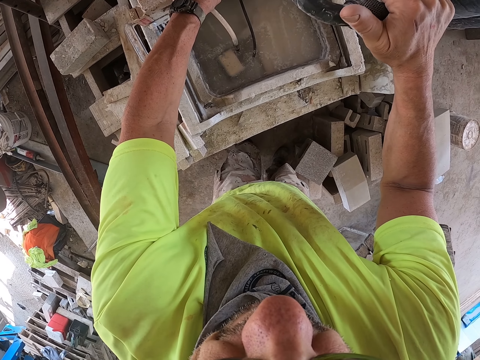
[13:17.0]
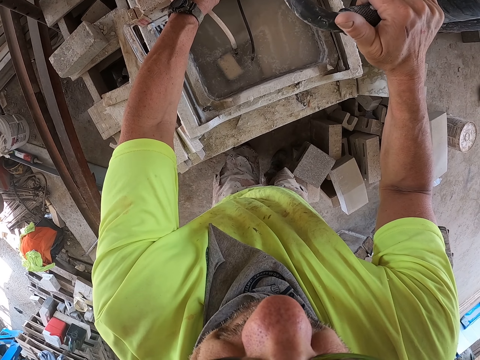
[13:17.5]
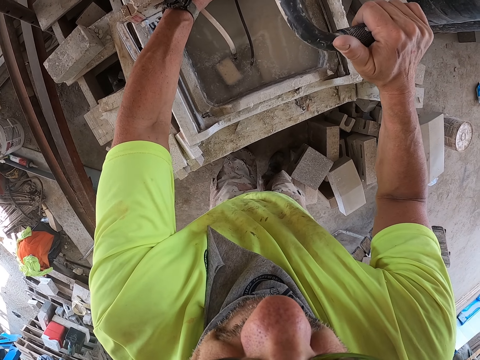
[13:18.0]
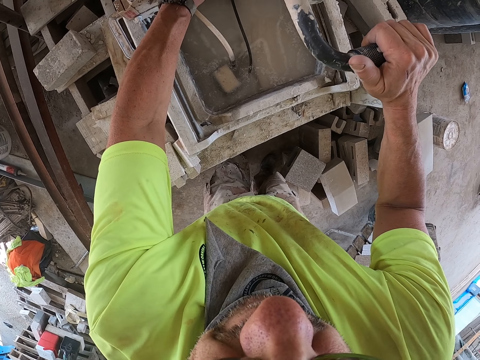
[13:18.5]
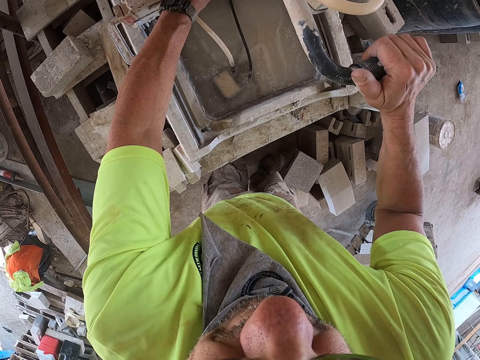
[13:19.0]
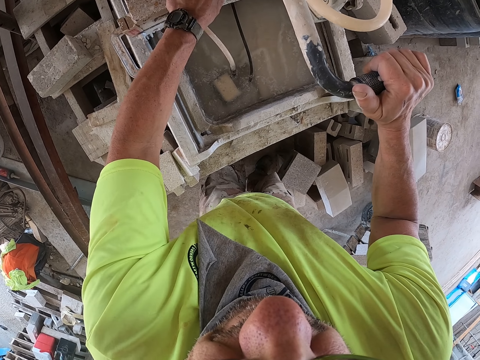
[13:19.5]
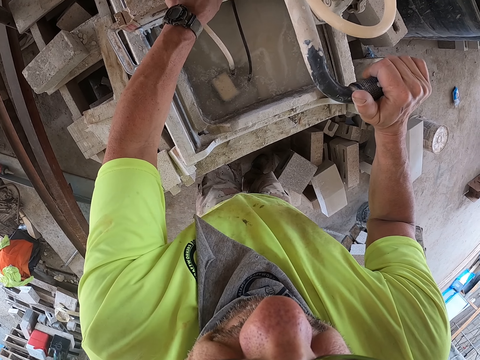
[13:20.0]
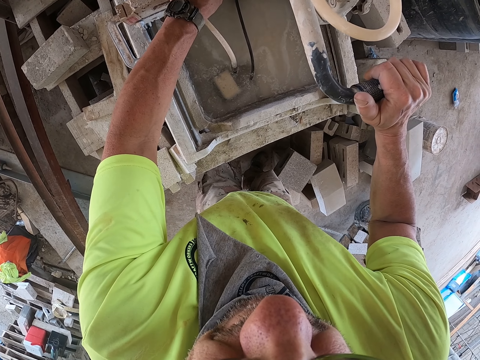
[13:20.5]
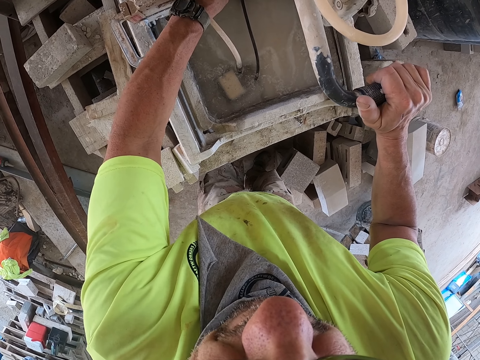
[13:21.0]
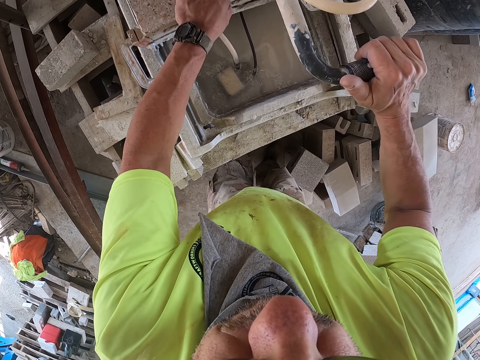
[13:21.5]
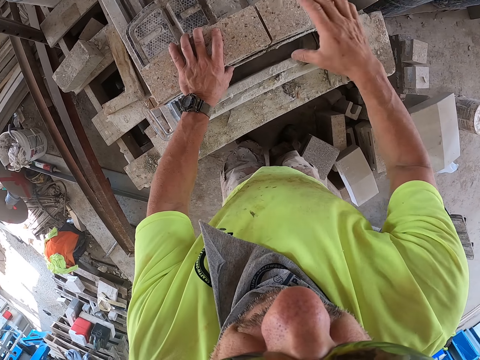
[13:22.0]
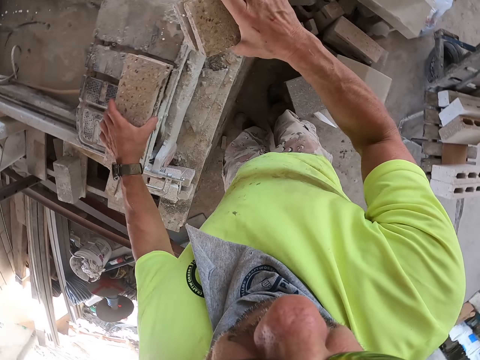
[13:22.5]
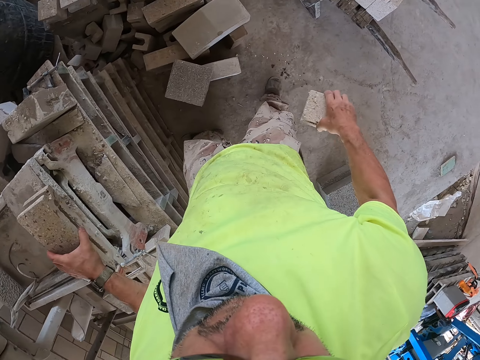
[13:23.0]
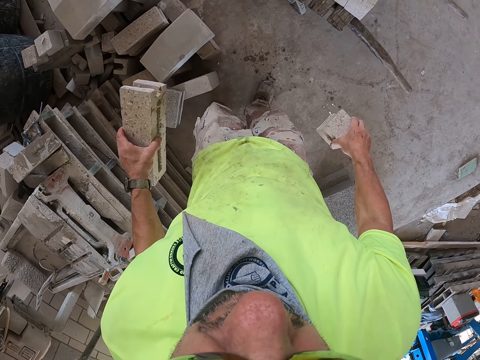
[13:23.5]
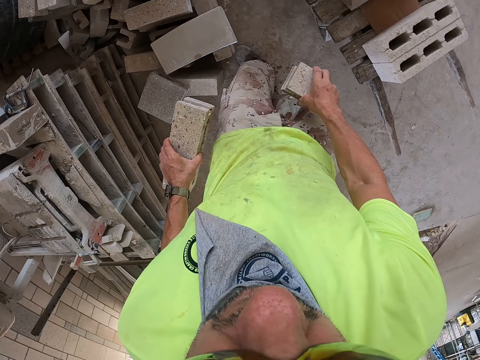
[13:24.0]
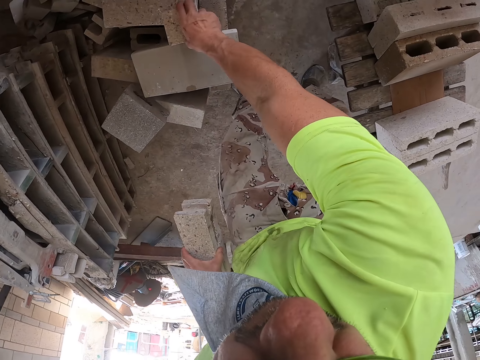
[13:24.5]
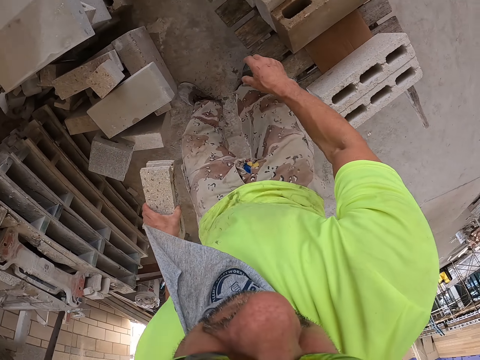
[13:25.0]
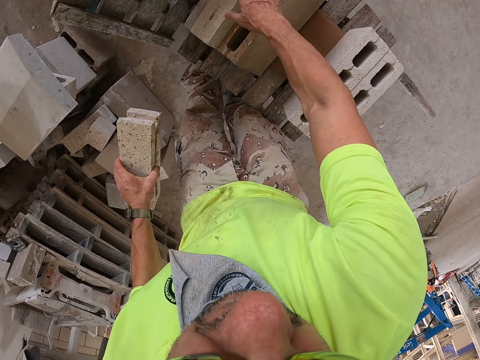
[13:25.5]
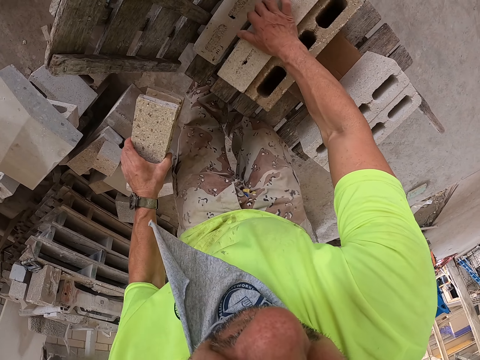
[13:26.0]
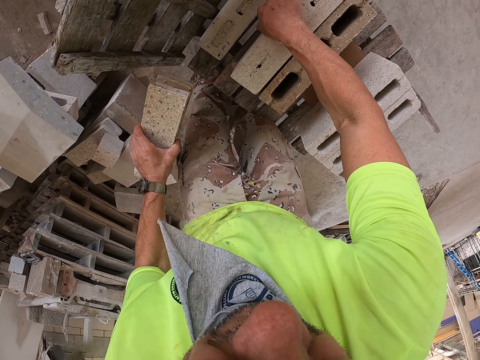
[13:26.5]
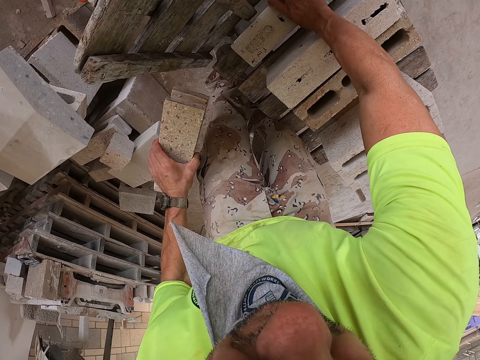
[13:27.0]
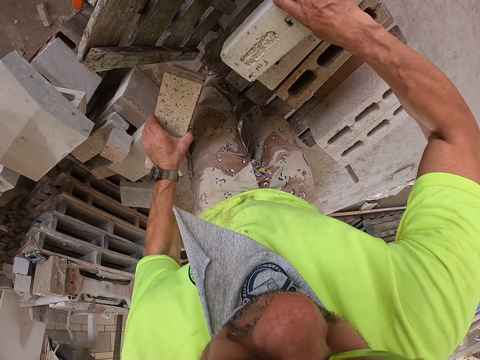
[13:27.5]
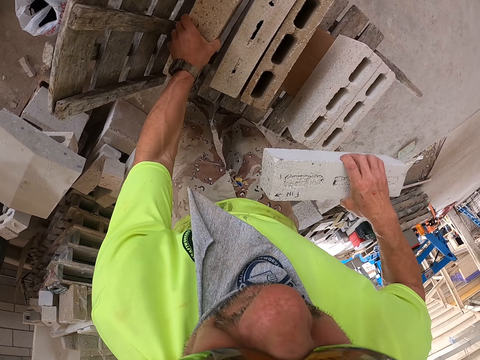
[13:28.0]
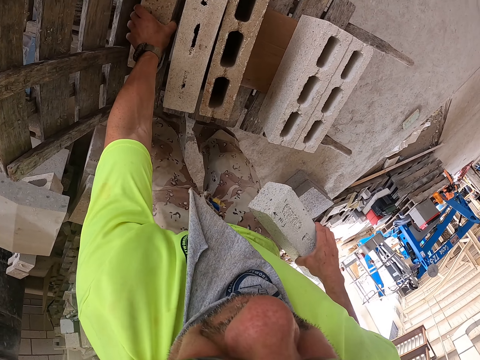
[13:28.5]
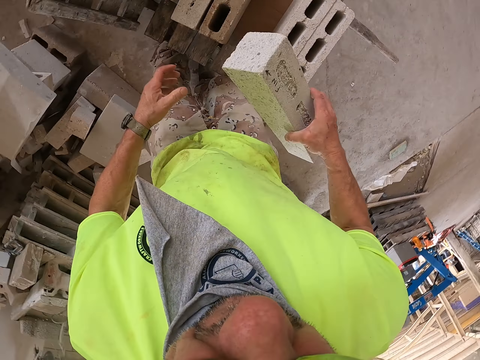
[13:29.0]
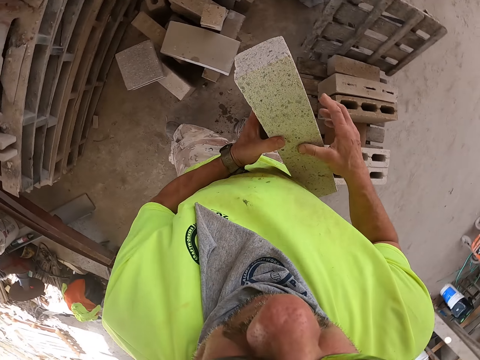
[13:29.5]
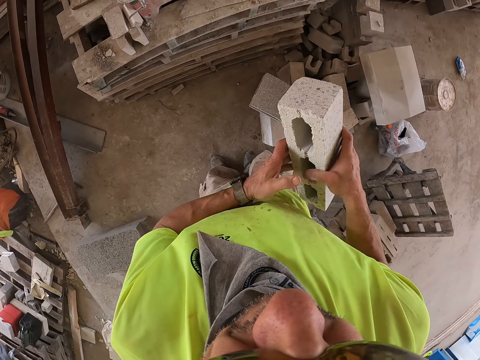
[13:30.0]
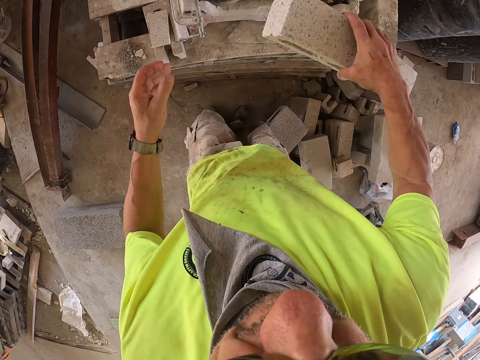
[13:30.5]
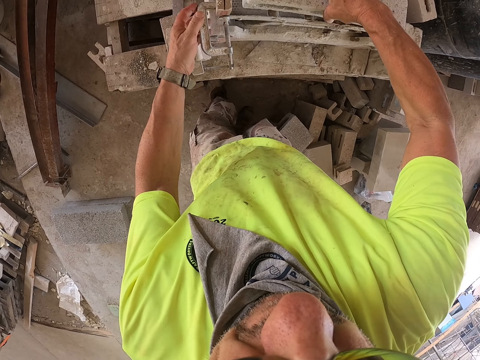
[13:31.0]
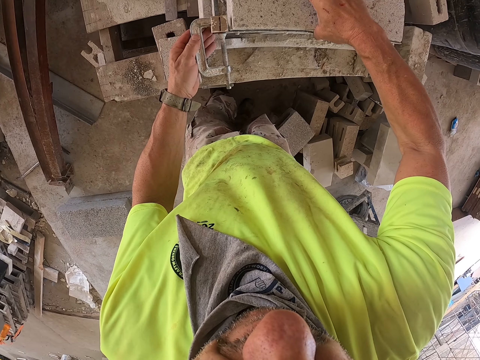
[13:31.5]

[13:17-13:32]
The camera wearer cuts a brick with the machine. They pick up the brick from the machine and hold the brick. They walk around the construction site away from the brick cutter. They place the brick on a brick. They move the brick with a hand. They place the brick on the brick. They lift the brick. They place the brick on the other hand. They move towards the brick cutter. They put the brick on the brick cutter.

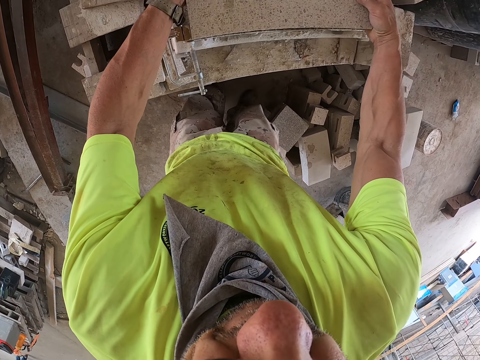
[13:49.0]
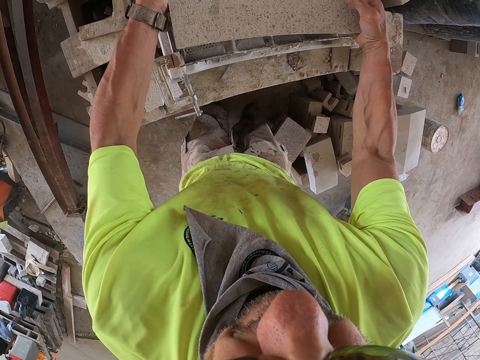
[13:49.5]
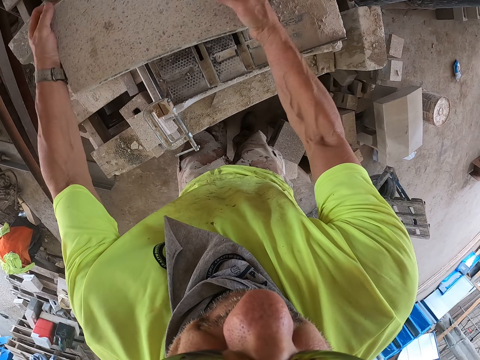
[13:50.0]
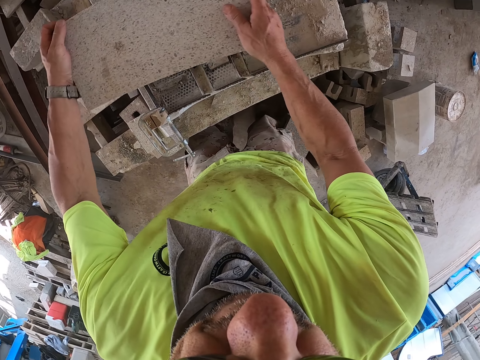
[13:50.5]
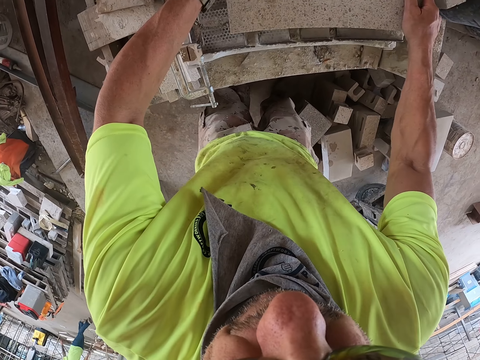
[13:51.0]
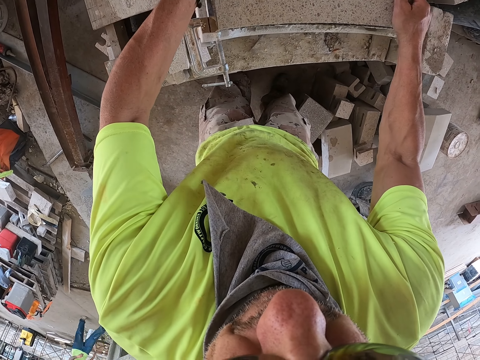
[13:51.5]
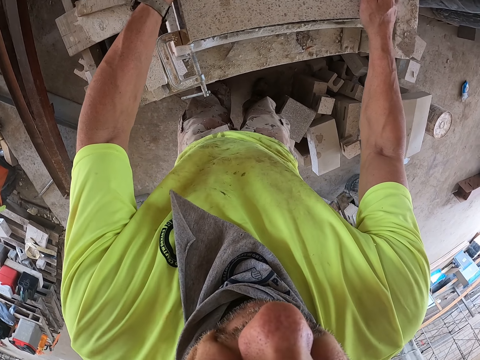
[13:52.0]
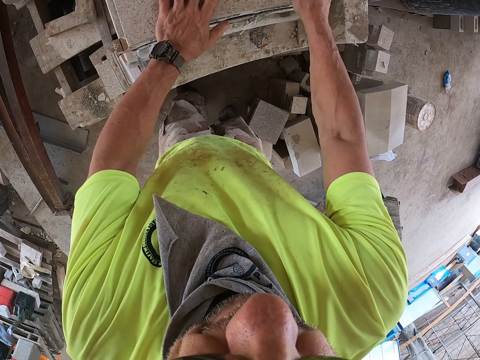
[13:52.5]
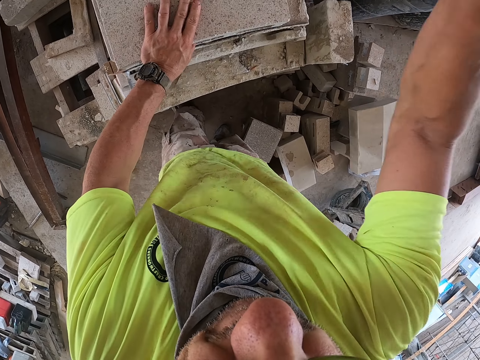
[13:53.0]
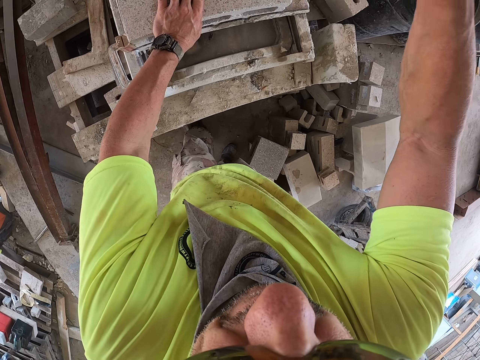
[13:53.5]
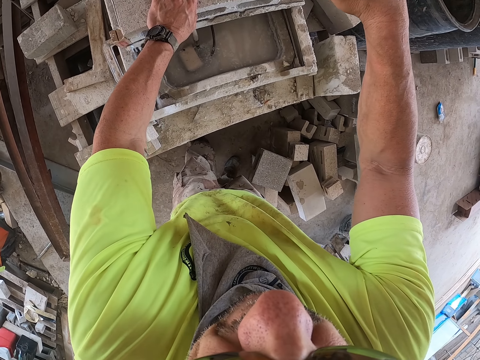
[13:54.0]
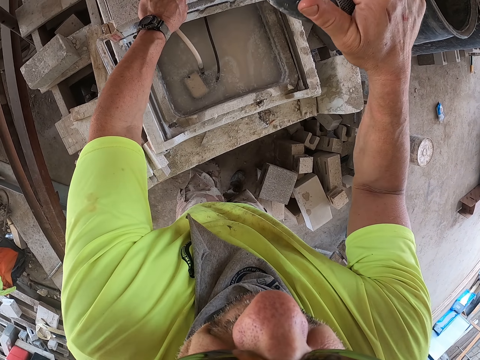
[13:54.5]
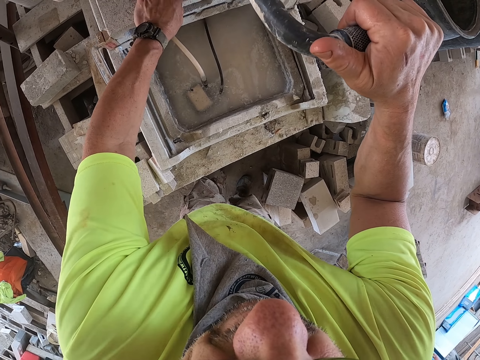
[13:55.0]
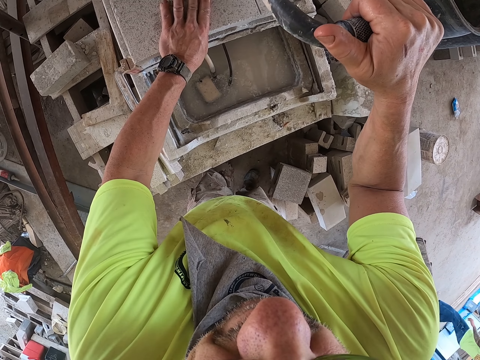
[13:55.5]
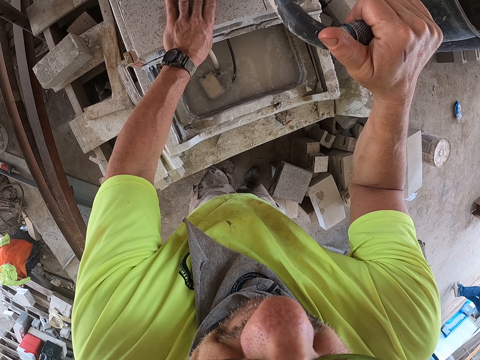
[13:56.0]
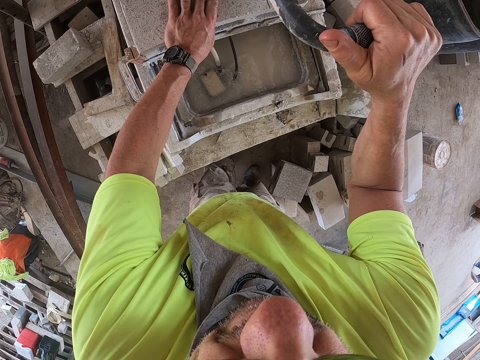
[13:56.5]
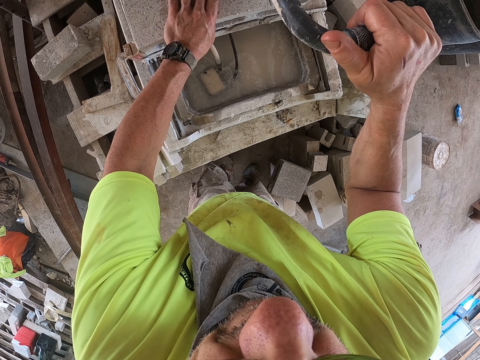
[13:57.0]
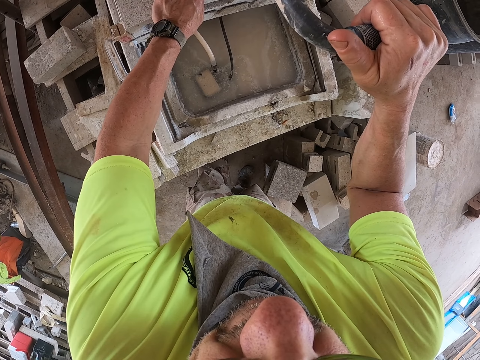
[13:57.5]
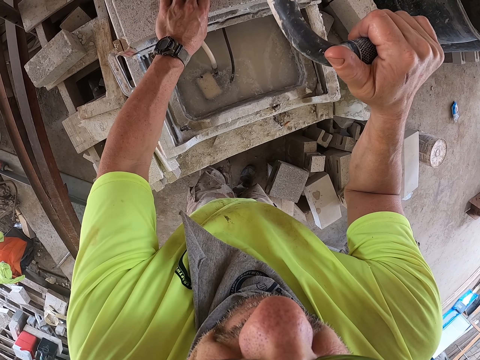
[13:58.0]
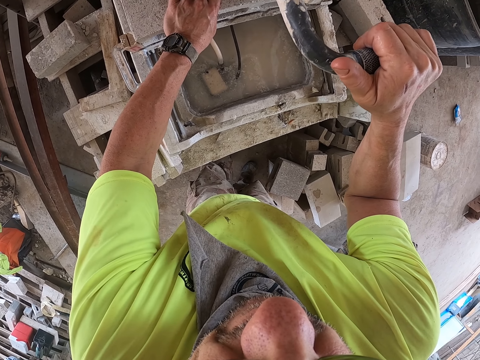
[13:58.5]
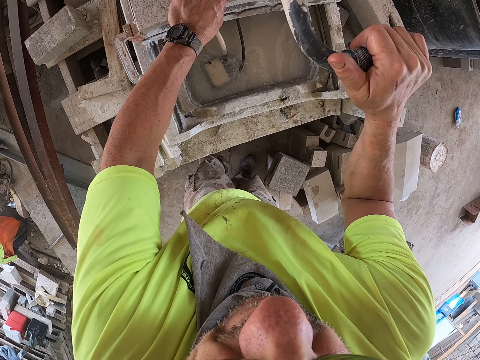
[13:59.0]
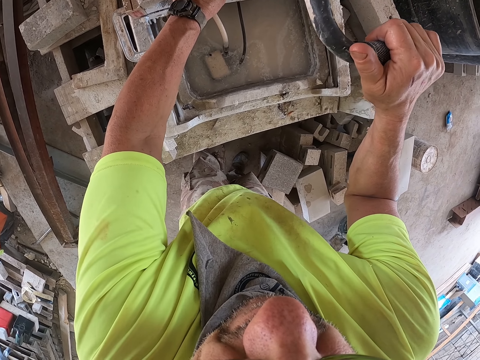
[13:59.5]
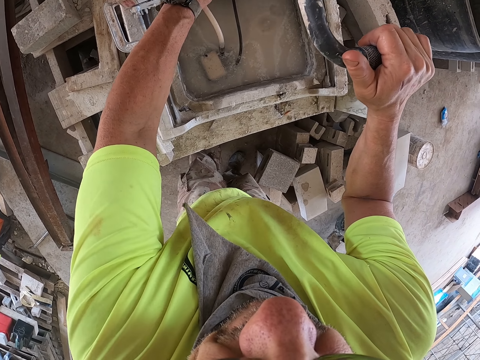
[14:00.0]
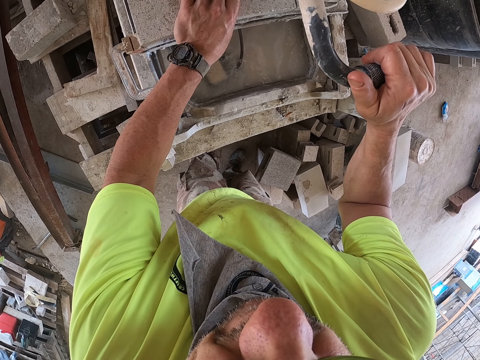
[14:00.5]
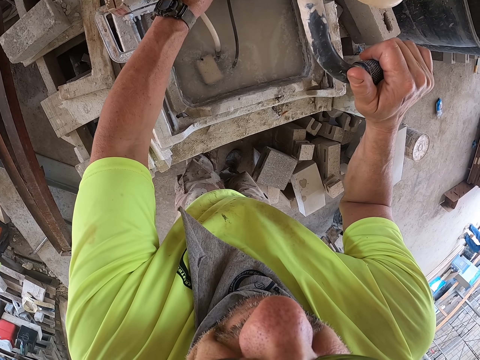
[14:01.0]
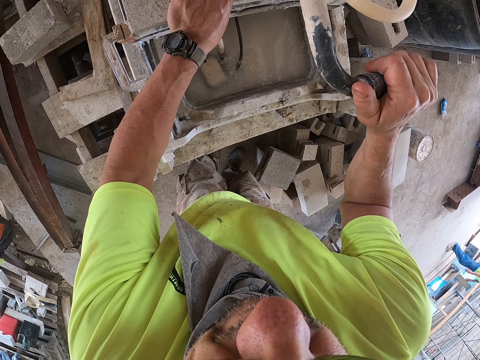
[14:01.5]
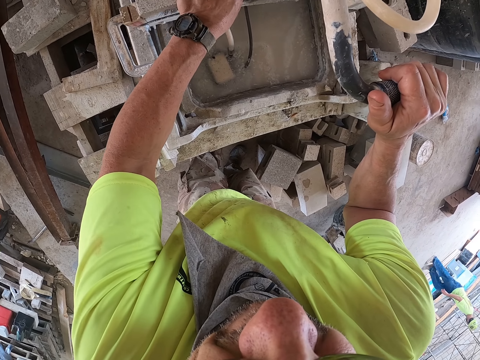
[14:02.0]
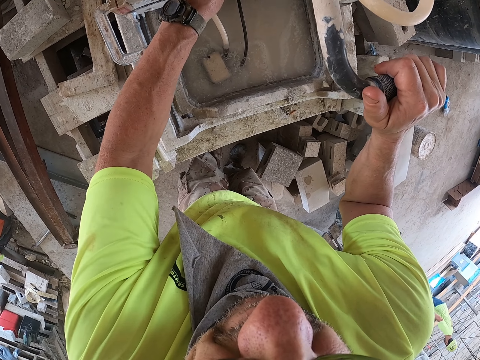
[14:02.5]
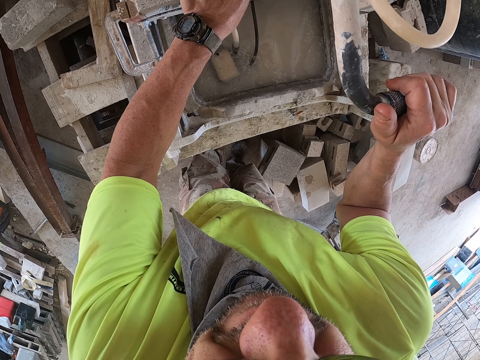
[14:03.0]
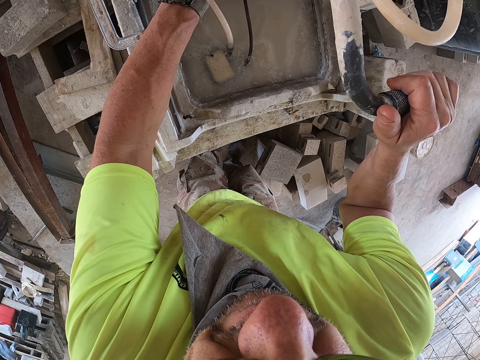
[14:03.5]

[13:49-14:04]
The camera wearer moves a brick with a hand. They hold the brick cutter. They cut the brick with the machine. A man walks on the other side. The camera wearer moves the brick.
